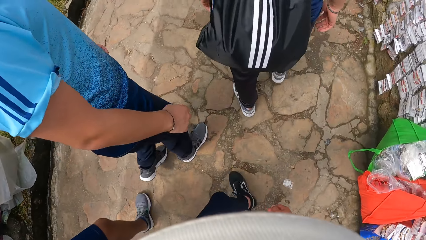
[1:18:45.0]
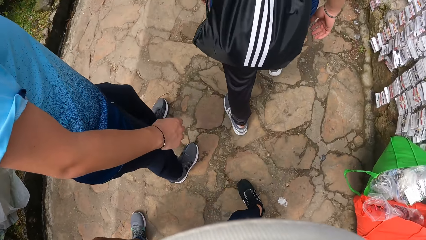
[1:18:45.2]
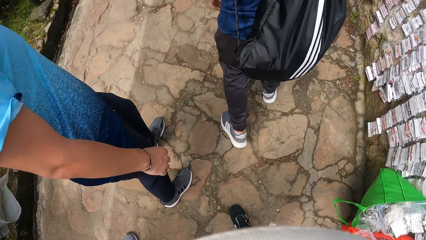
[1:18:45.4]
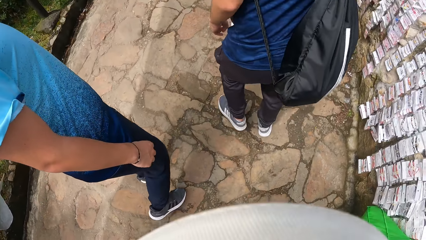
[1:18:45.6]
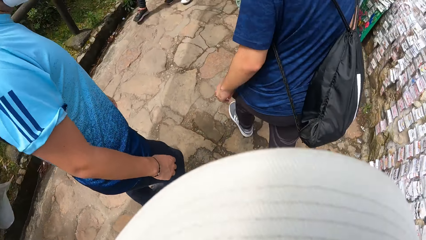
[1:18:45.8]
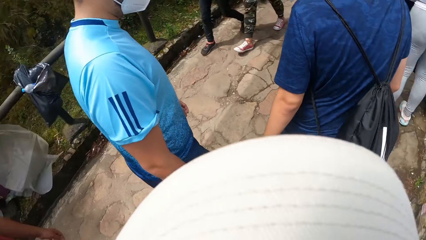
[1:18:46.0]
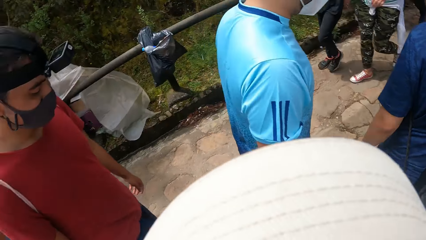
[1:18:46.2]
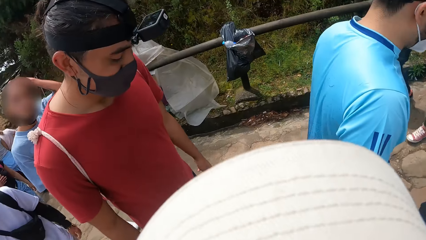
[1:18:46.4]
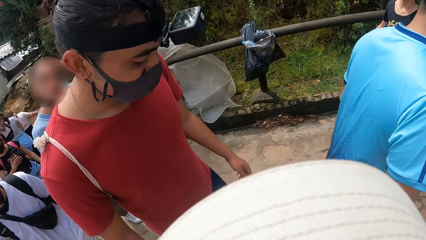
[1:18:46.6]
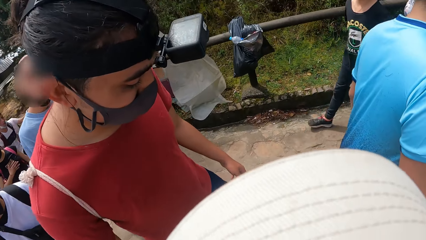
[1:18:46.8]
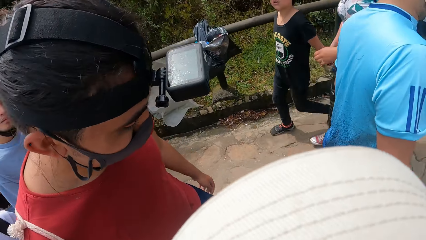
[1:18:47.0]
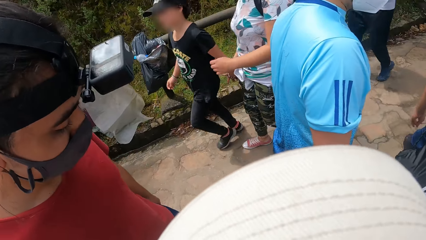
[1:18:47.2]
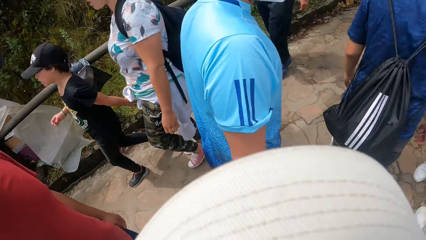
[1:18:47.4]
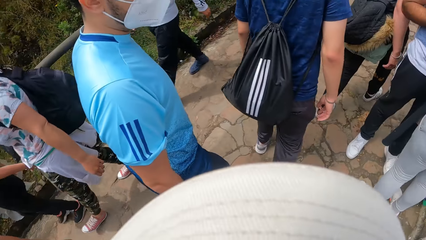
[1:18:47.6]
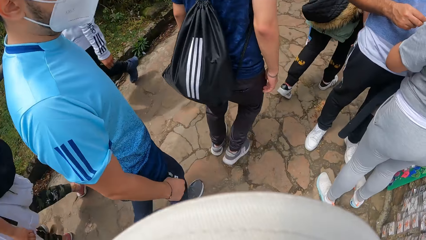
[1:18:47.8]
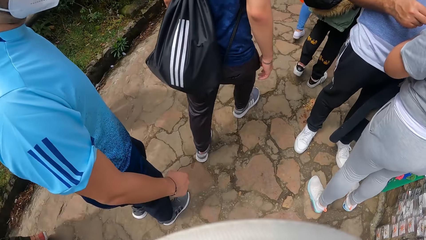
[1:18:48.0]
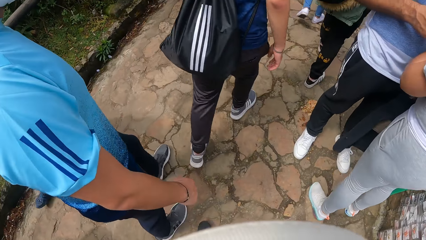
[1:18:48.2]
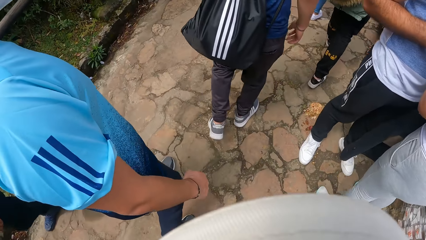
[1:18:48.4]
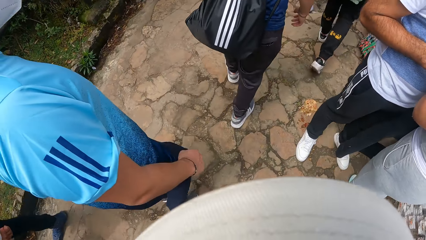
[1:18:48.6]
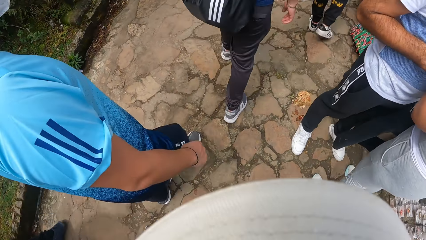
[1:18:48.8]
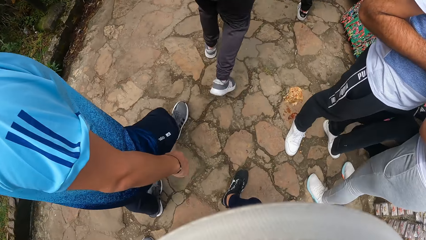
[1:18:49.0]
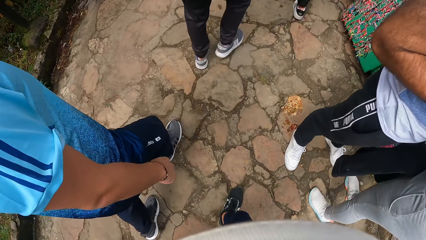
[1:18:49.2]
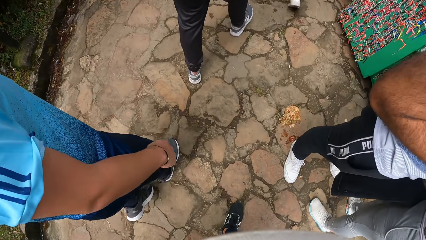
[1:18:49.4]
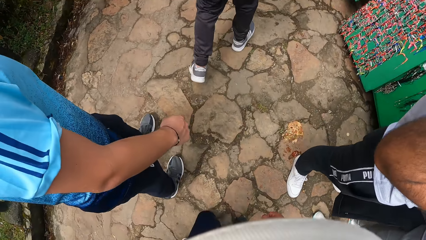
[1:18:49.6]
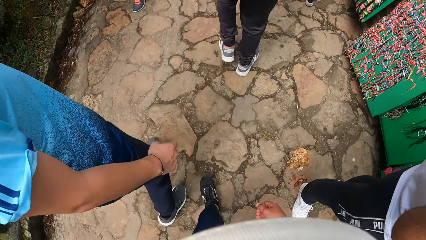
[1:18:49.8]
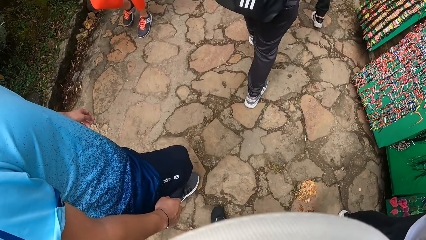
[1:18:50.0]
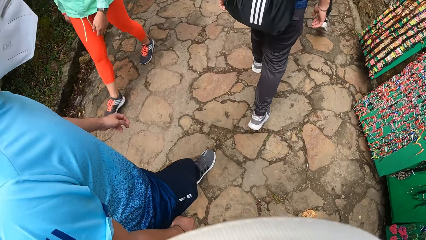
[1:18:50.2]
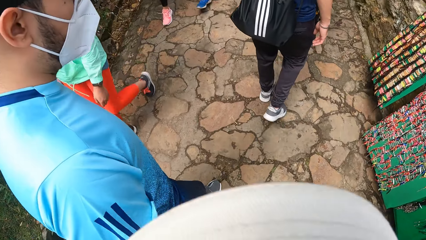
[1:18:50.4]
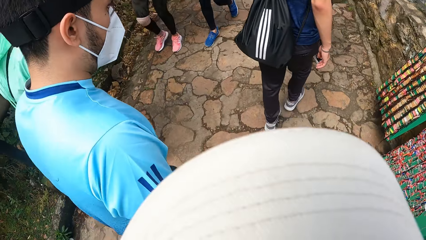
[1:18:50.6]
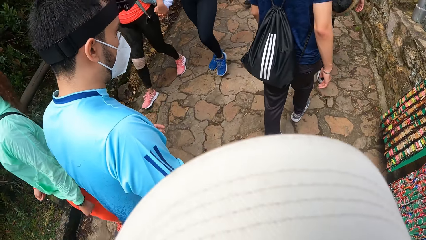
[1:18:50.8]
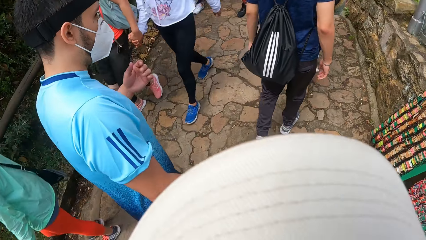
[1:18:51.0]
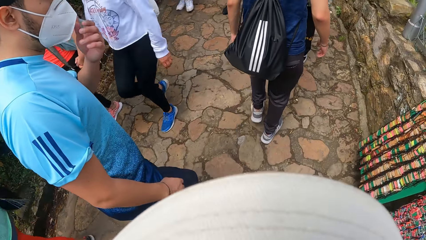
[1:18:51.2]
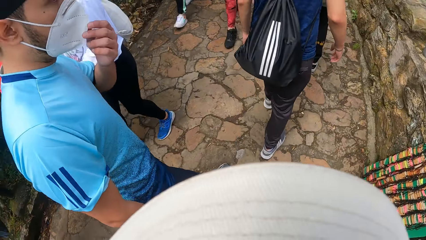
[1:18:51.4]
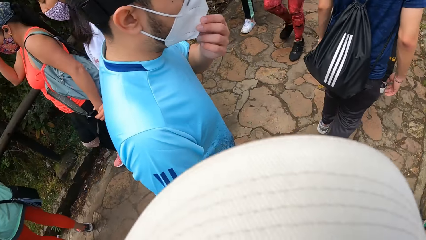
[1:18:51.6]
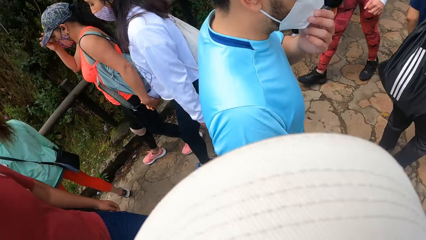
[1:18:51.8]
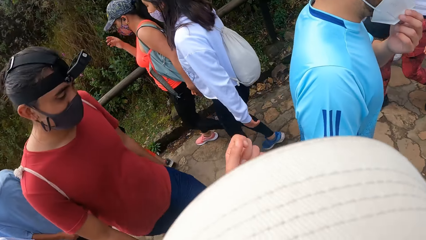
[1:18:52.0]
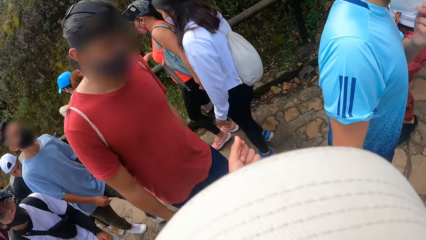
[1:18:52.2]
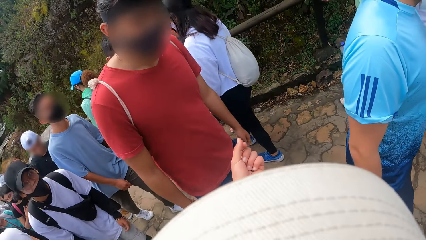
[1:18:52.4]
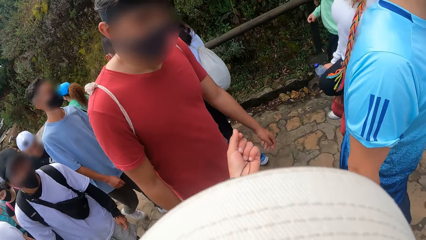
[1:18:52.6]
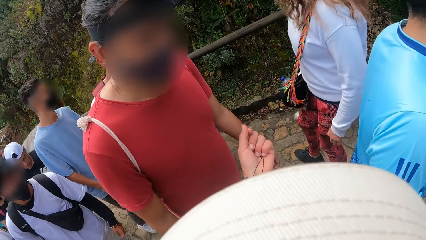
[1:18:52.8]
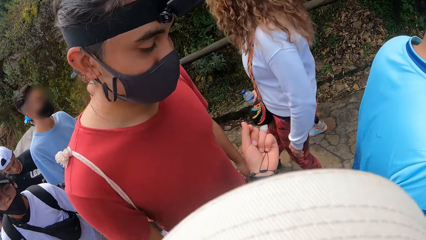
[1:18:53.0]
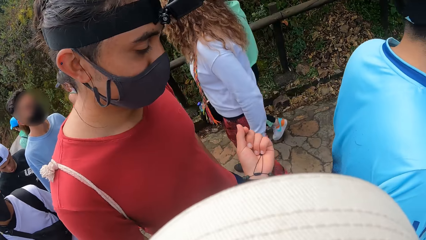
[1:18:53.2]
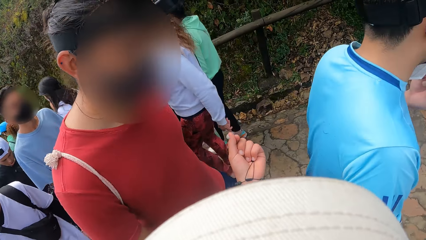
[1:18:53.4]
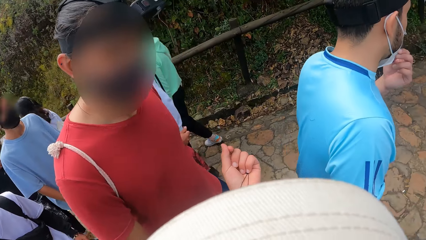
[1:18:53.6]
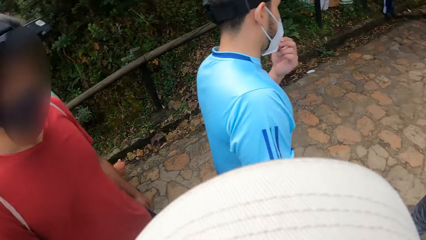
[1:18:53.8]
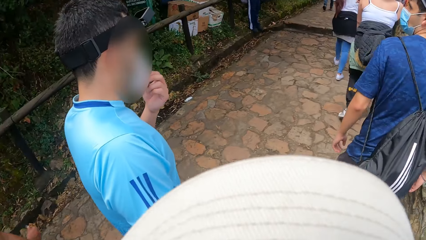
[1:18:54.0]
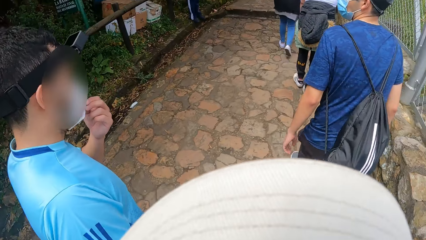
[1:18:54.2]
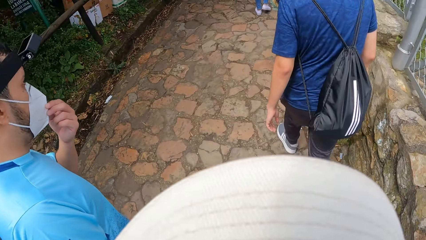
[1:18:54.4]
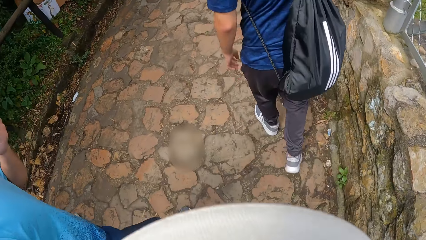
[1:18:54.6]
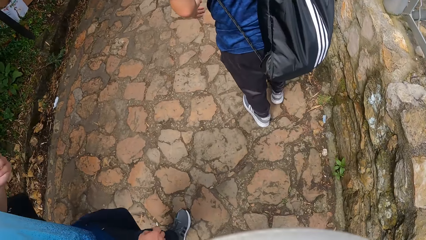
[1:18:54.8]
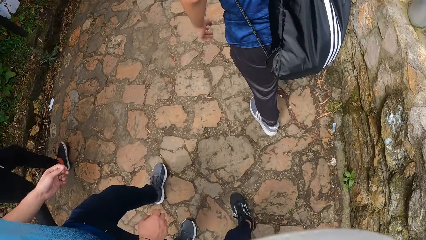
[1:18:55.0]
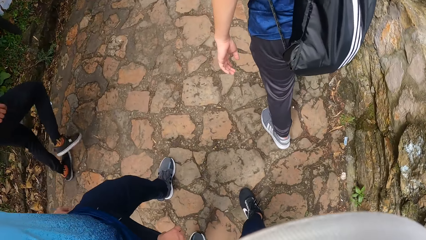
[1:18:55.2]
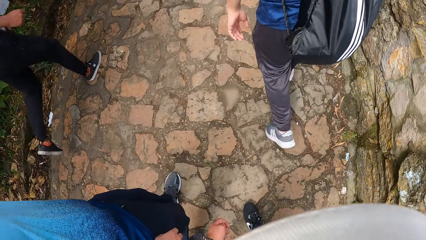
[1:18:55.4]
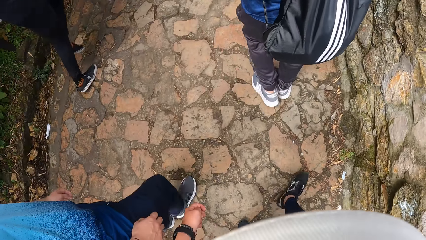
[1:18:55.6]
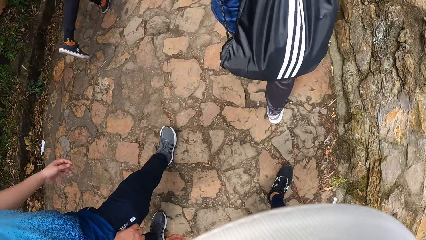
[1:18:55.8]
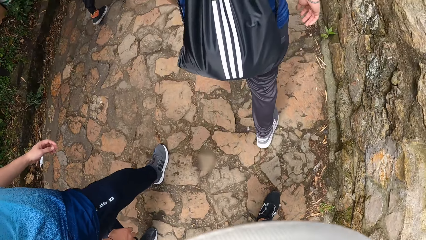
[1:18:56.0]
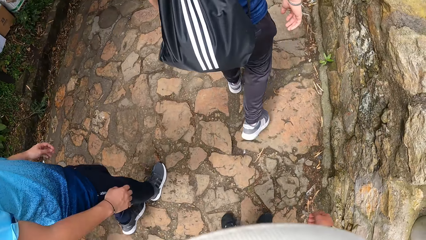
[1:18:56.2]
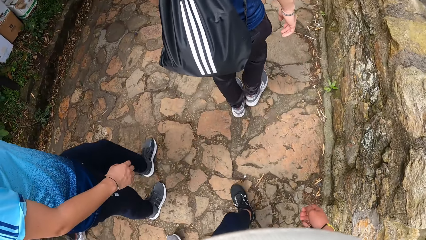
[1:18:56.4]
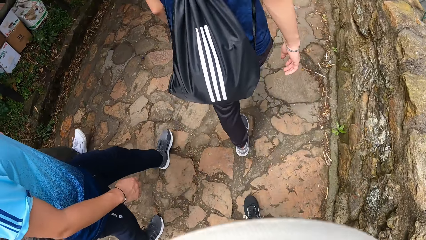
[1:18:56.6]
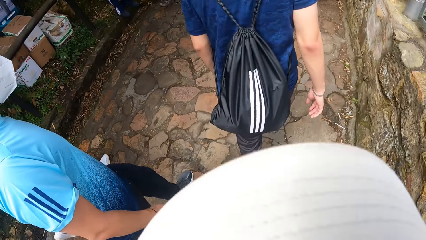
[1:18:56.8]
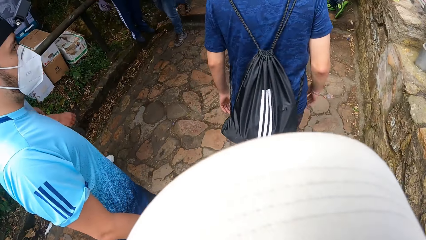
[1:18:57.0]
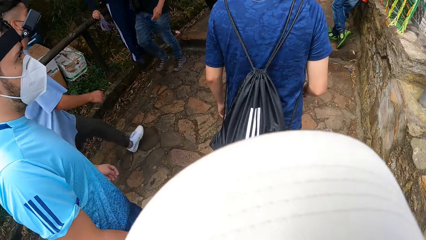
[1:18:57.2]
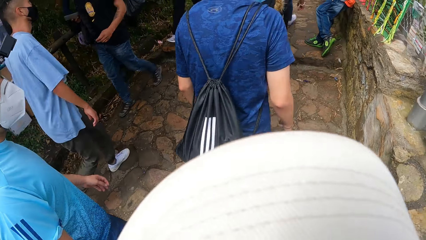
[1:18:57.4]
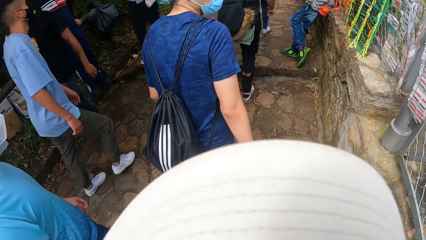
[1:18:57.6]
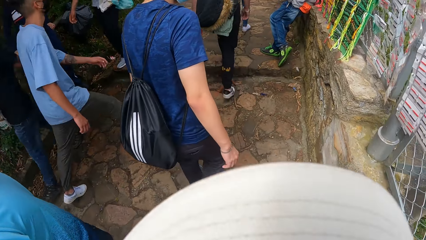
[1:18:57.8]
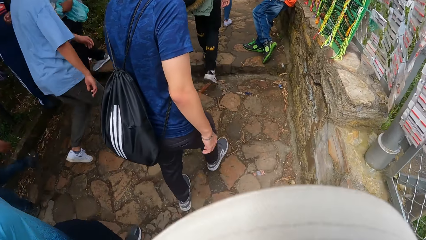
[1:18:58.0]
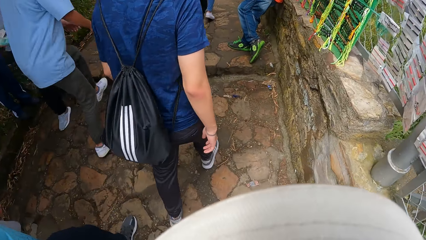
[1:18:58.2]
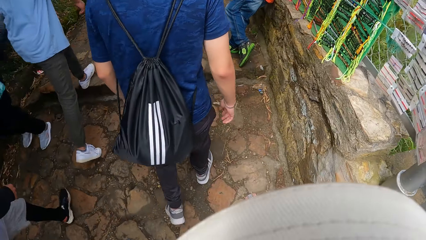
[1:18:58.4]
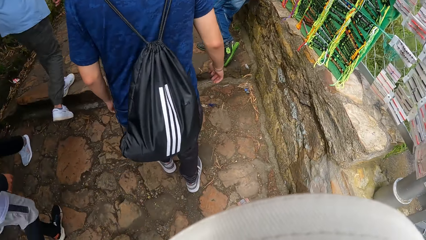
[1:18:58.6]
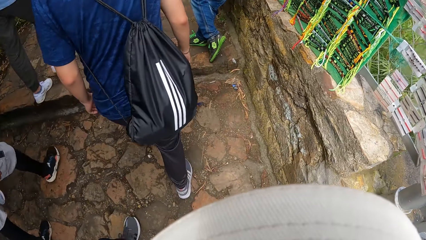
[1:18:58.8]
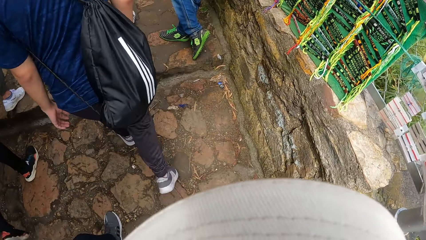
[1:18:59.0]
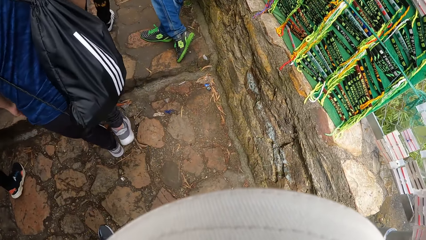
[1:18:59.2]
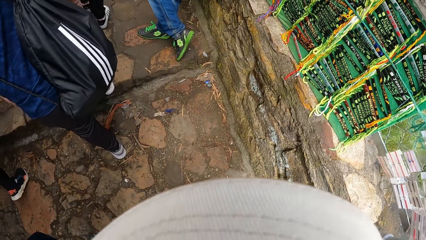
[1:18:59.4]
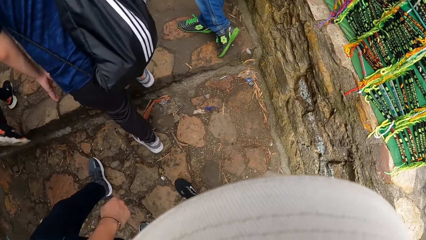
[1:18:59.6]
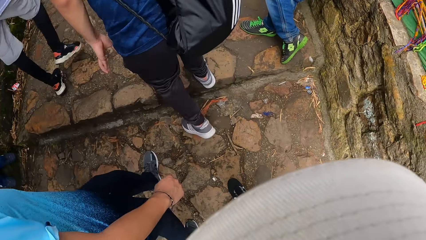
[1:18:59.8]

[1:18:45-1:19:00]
The camera wearer interacts with the man. She looks around. She walks along the pavement. The man adjusts his nose mask with his left hand. The camera wearer interacts with the other man. She looks to other pedestrians behind her. She gestures using her left hand. She walks along the pavement.
